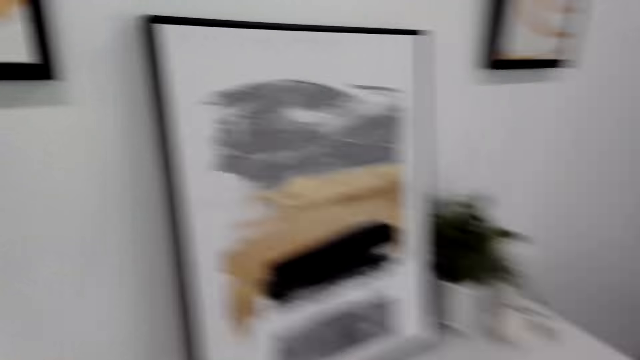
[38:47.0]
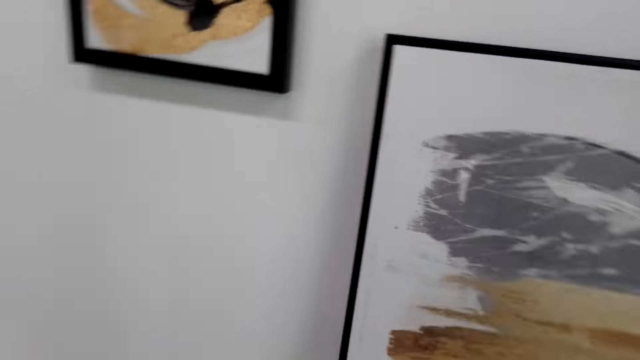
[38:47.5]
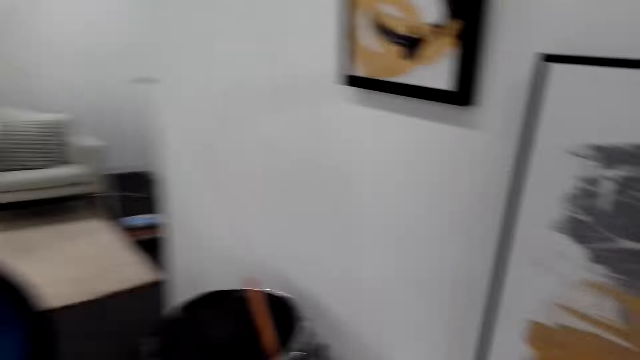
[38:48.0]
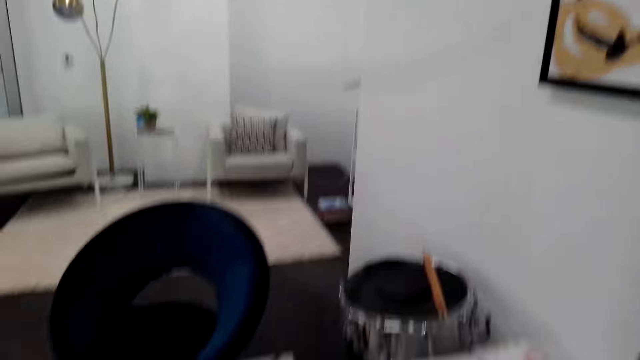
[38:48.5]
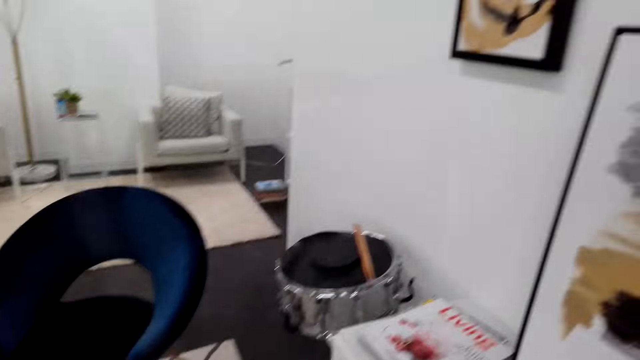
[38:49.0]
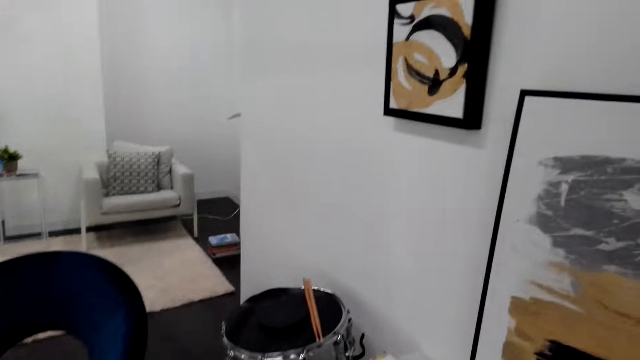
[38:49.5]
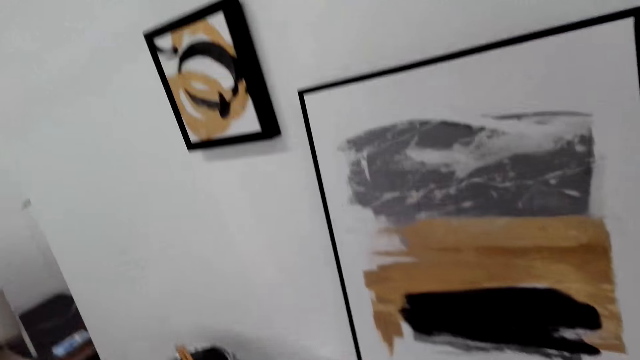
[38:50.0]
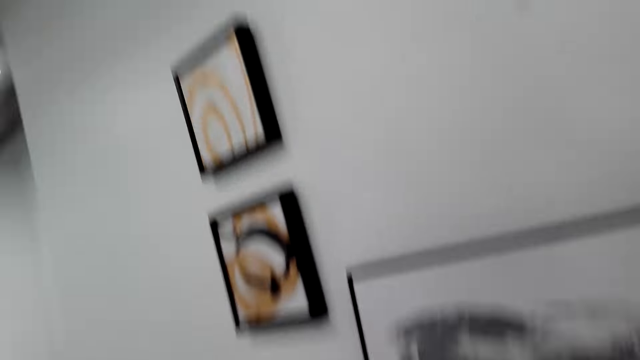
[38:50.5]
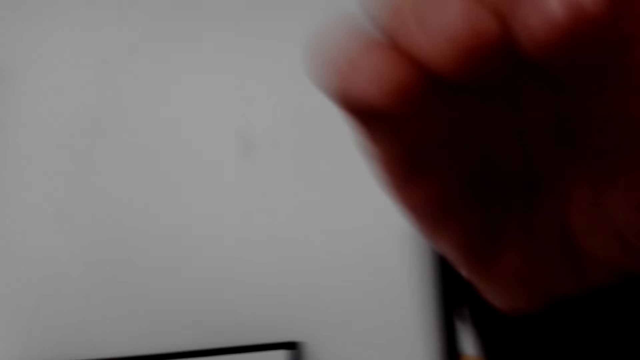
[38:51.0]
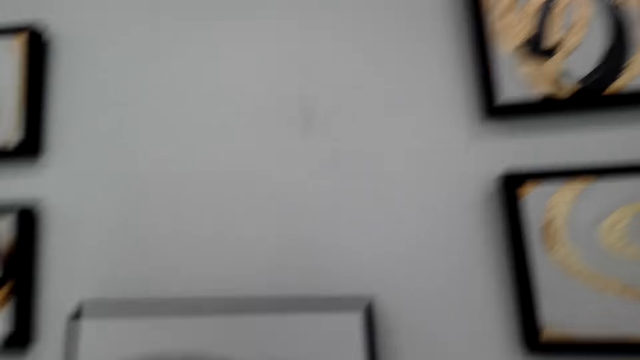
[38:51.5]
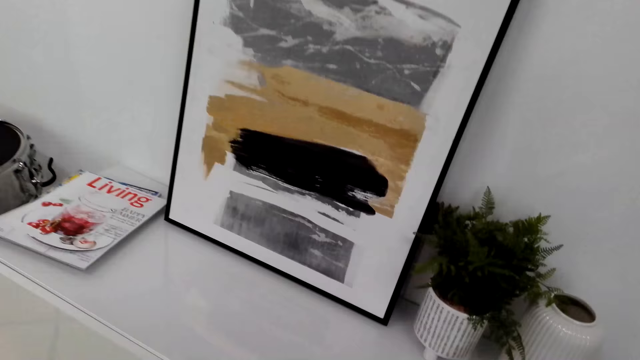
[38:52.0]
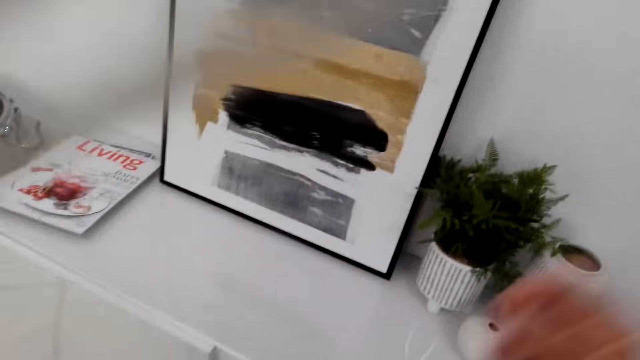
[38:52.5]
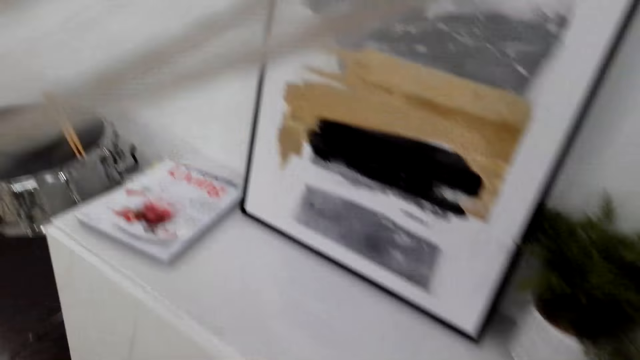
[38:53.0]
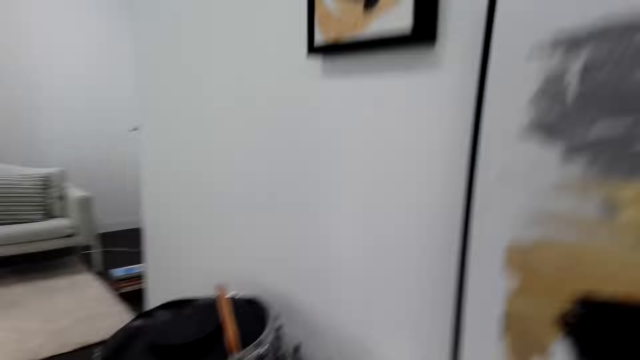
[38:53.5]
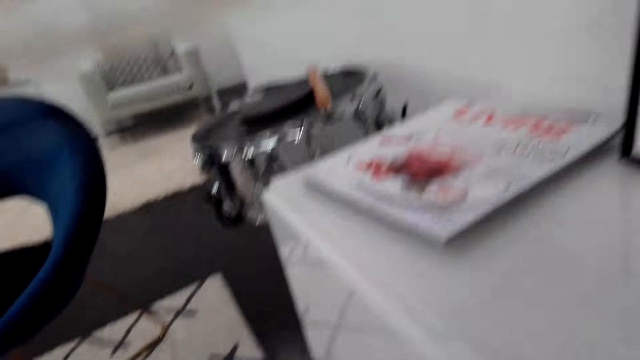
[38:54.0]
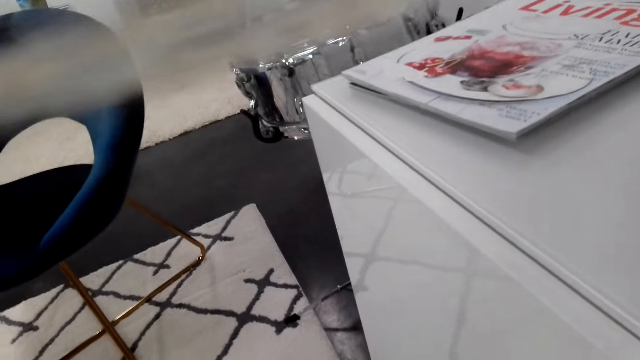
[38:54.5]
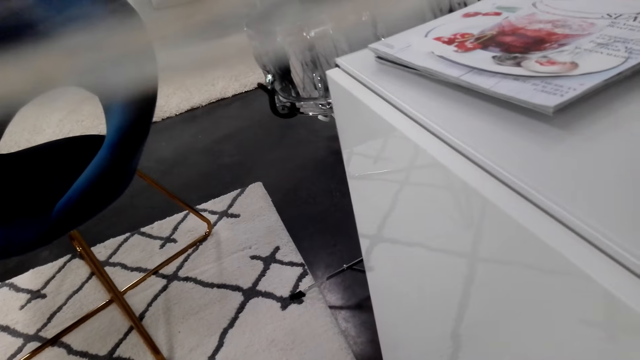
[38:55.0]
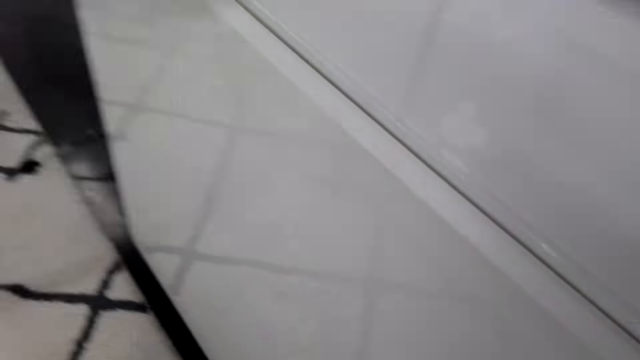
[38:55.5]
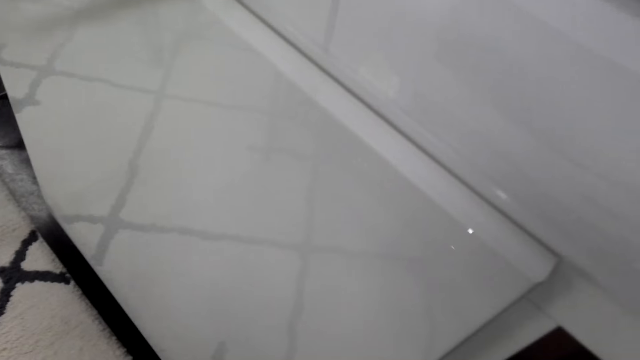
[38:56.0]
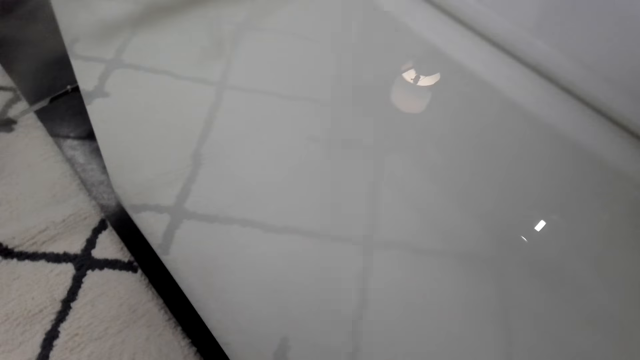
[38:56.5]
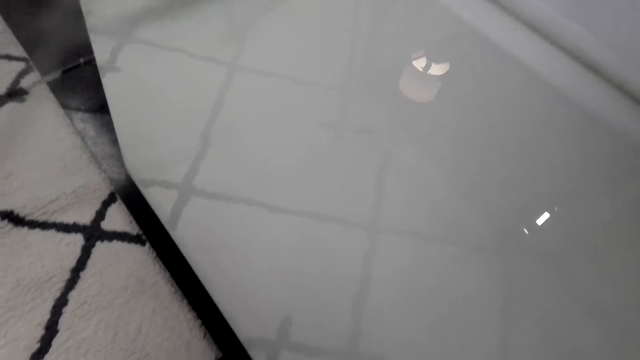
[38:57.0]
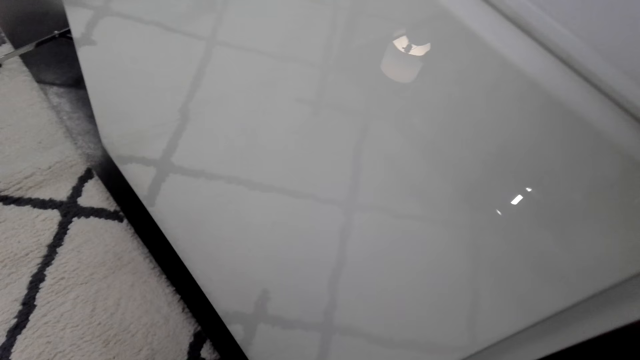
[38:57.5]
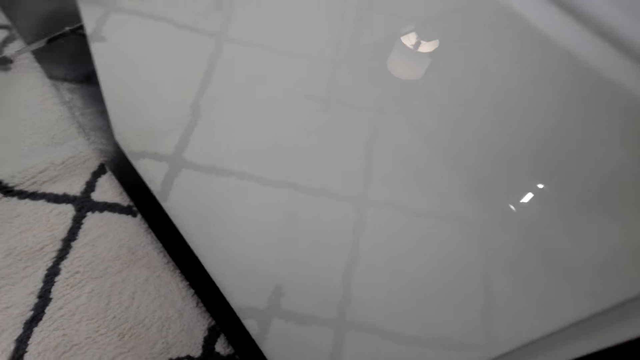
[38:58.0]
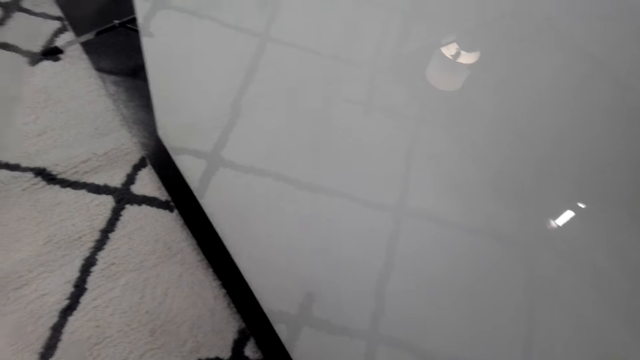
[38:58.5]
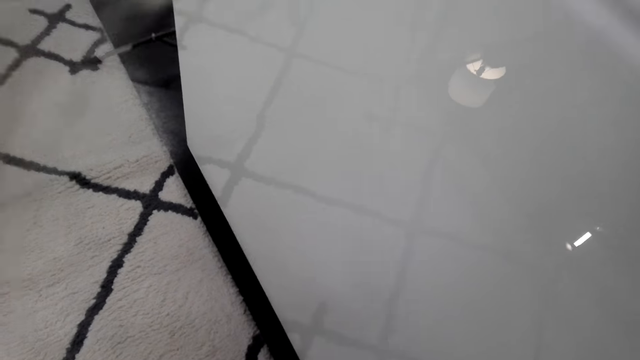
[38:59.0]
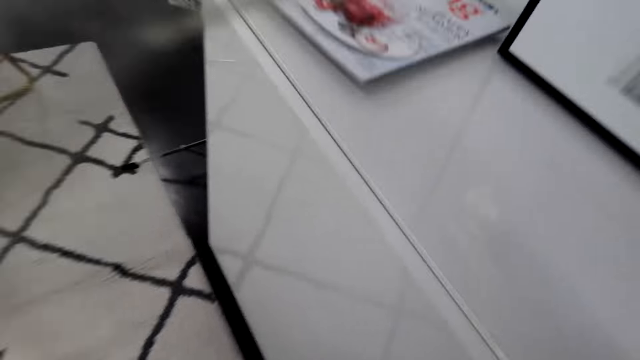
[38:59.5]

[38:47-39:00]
The camera wearer converses with a woman. They touch something. They look around the house. They pick up posters.

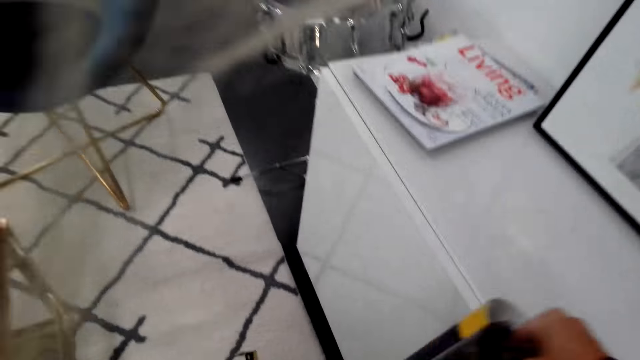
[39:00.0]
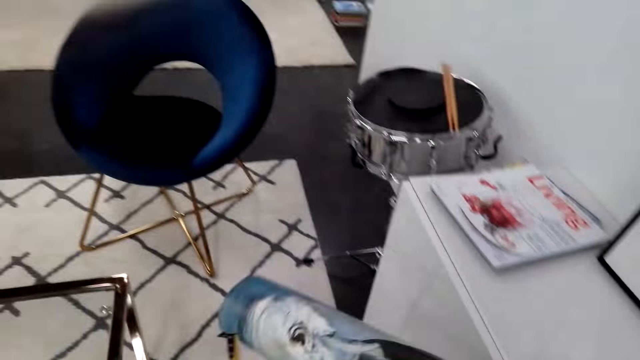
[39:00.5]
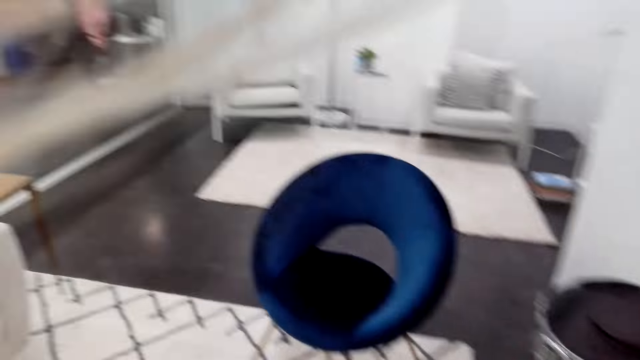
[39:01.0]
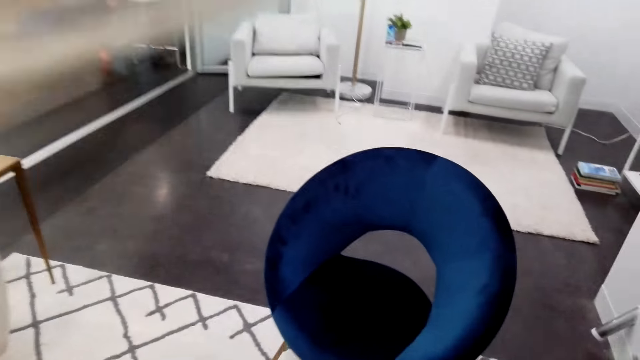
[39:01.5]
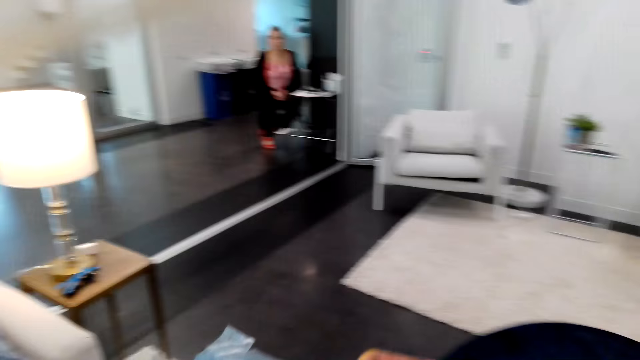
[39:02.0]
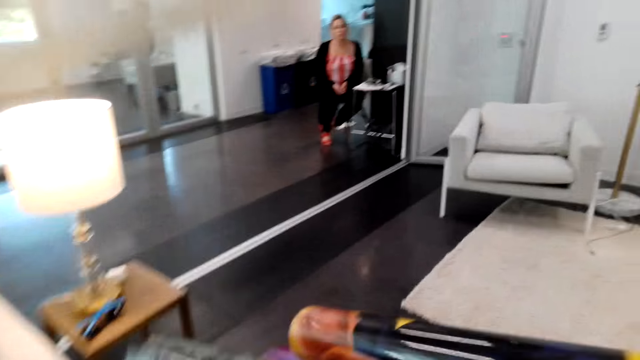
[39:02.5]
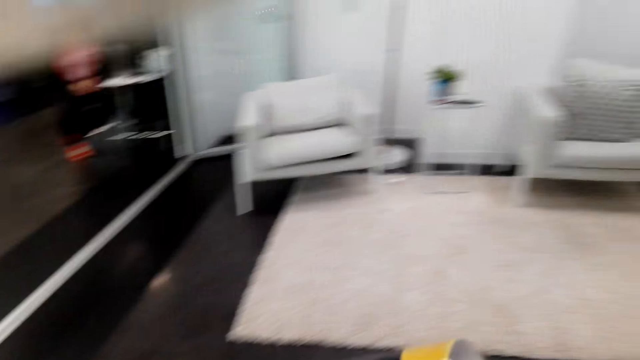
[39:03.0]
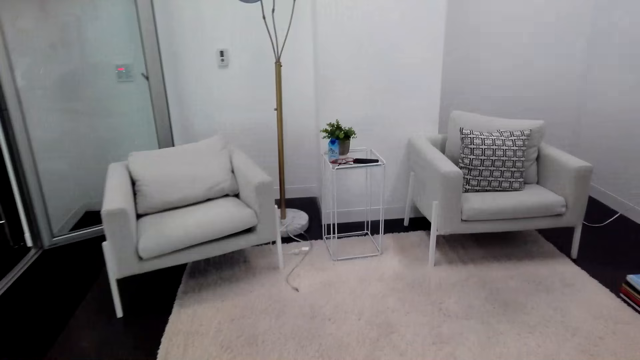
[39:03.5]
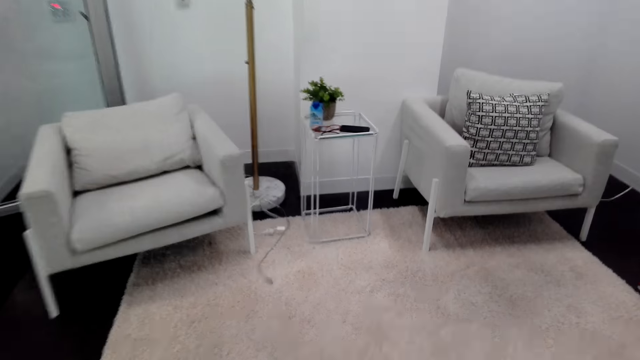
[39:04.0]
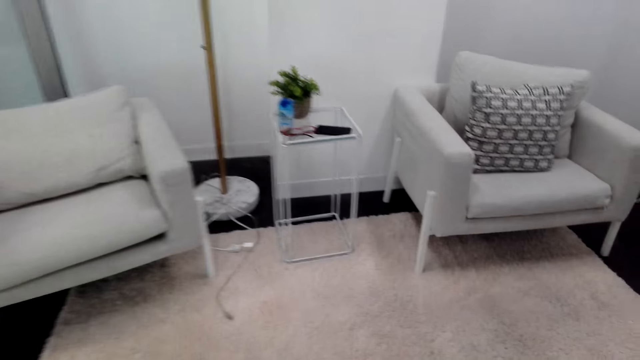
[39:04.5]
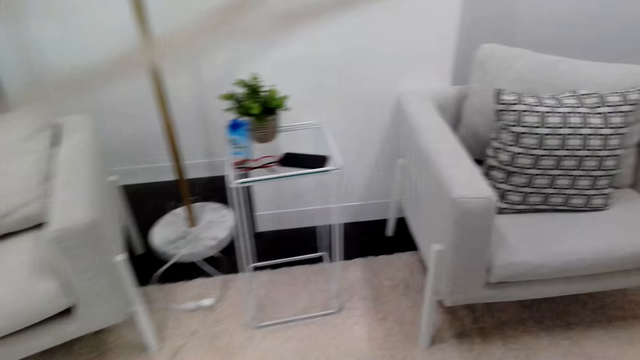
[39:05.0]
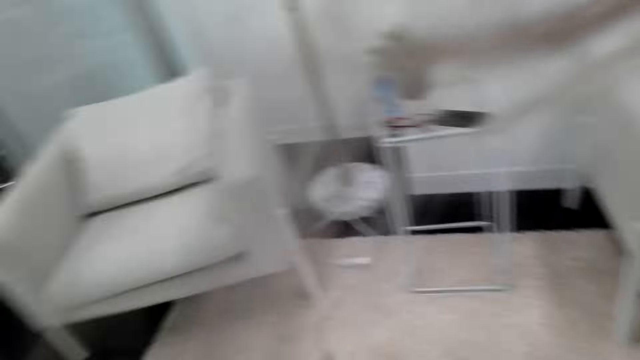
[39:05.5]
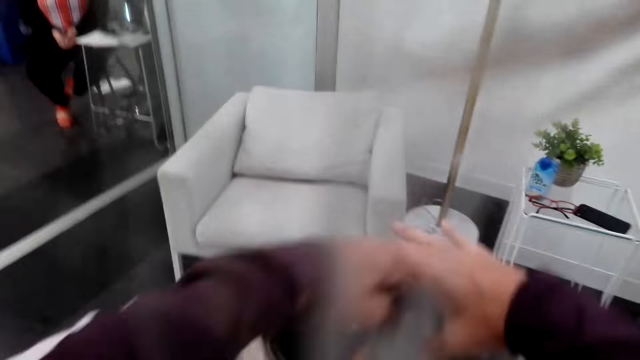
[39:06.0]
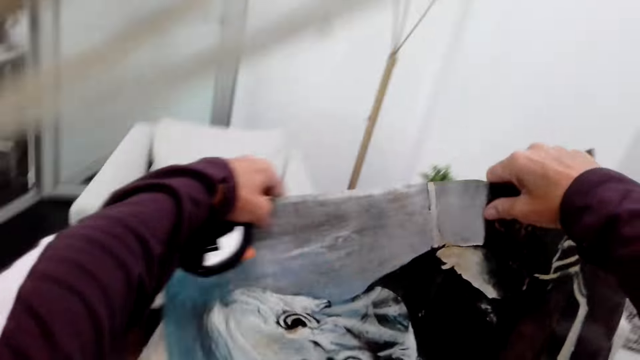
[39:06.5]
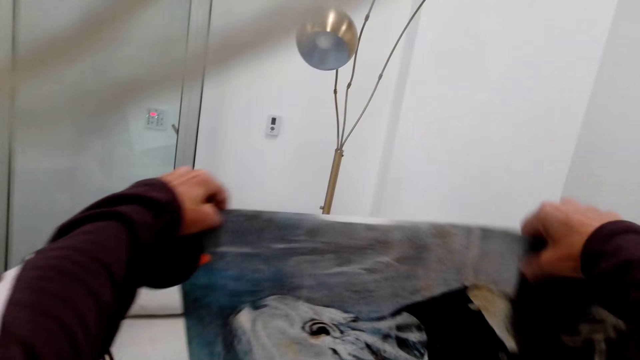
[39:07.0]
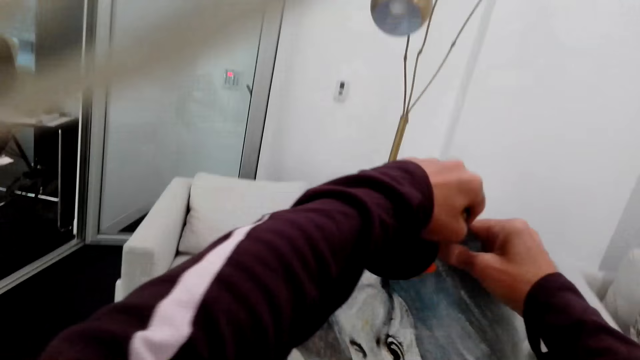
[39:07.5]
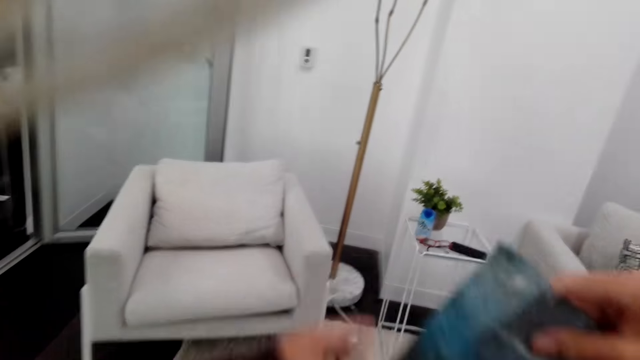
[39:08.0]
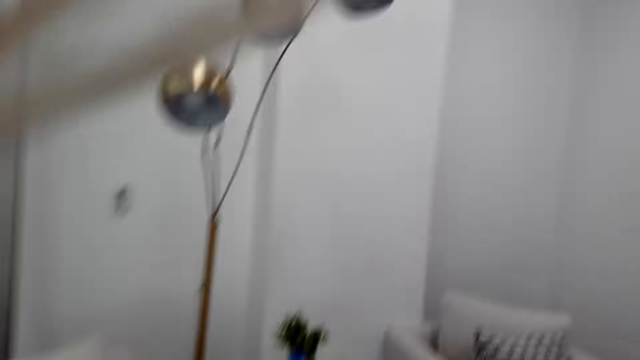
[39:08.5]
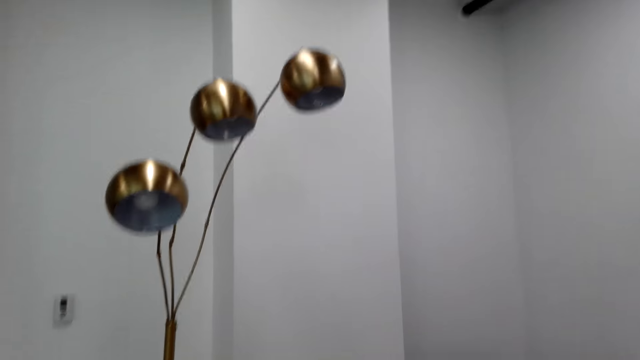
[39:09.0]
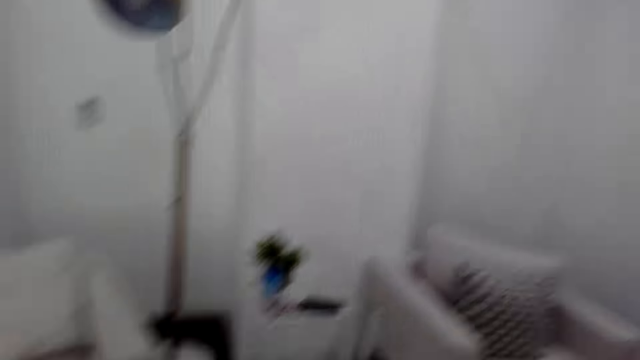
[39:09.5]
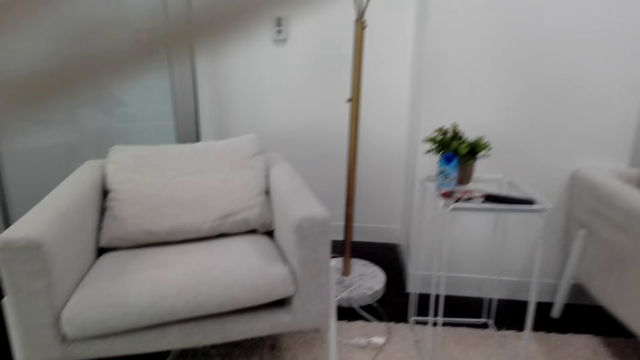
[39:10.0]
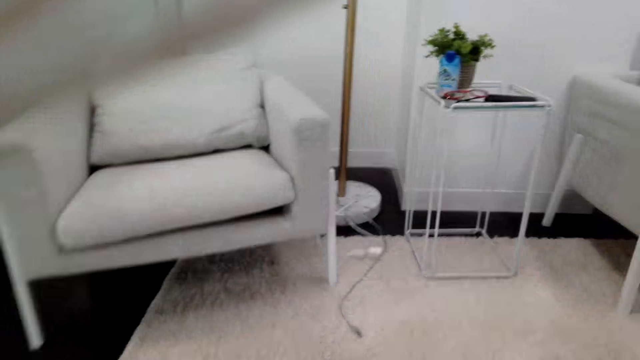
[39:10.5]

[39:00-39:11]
A woman stands in the house. The camera wearer walks around the house. They align the poster. They touch the chart. They look around the house. They move the camera around the living room.
